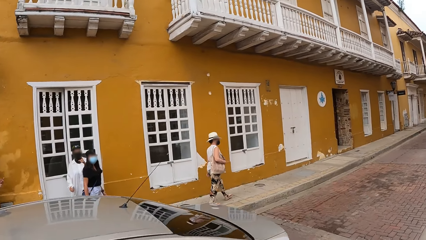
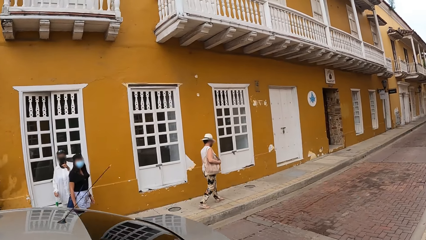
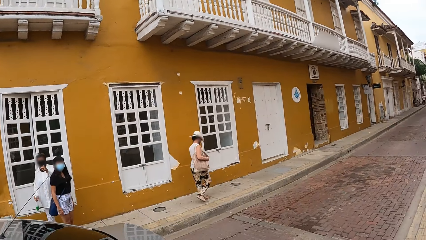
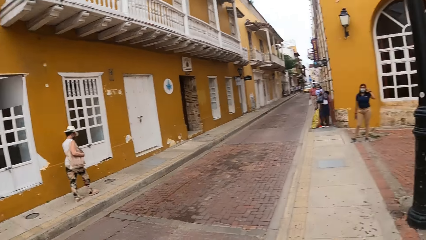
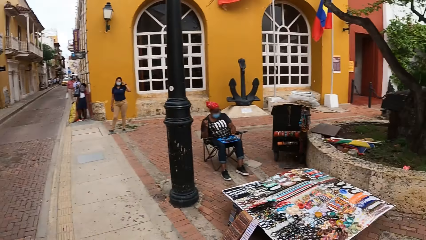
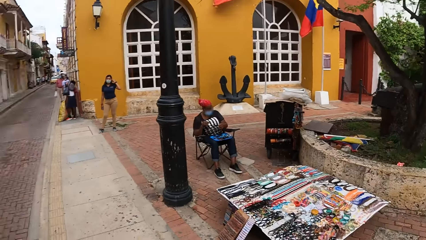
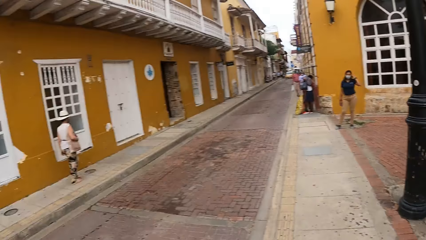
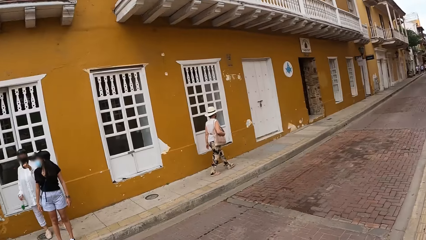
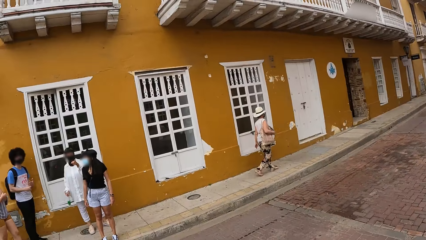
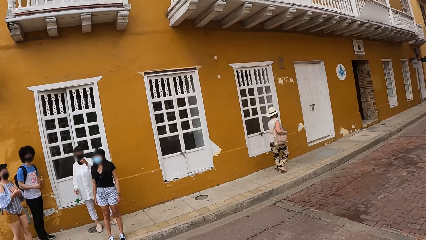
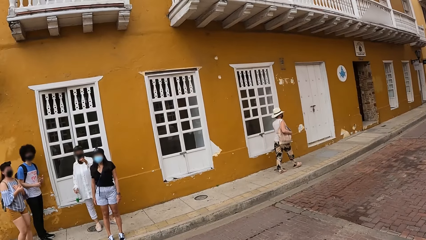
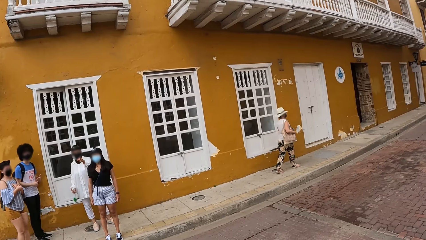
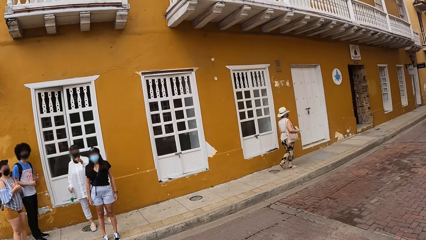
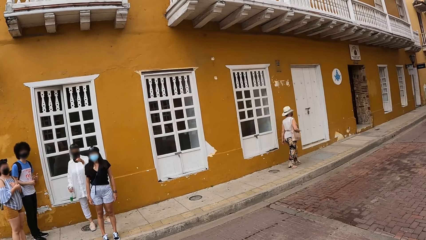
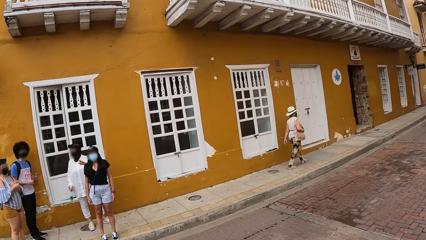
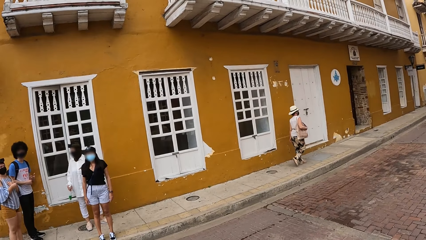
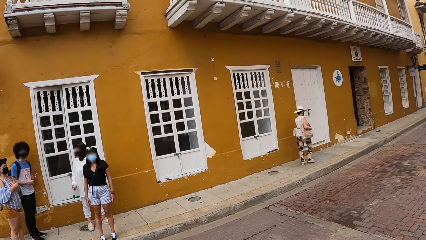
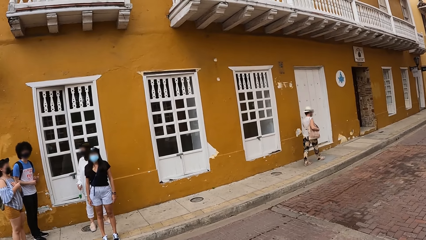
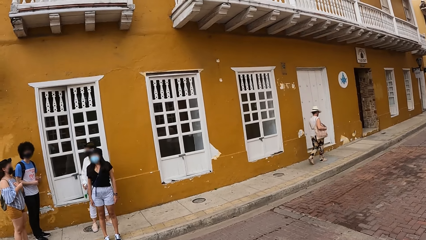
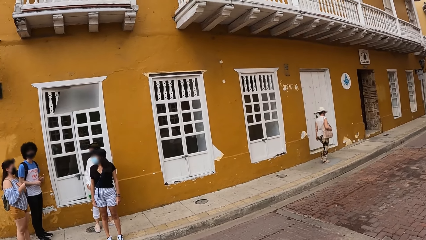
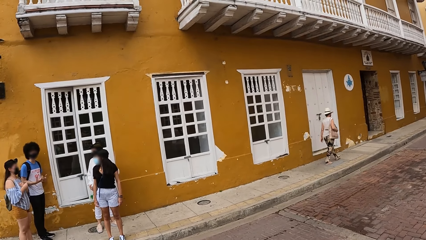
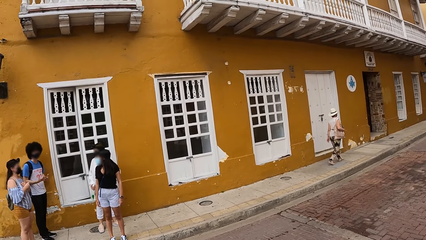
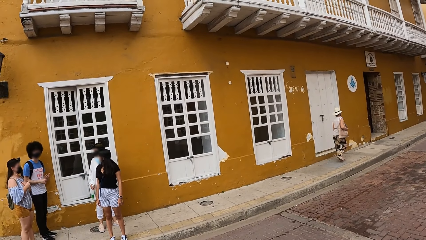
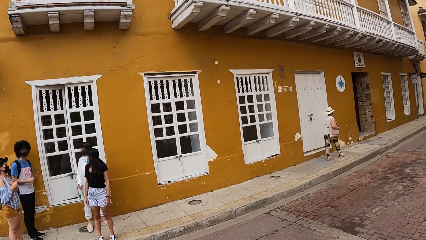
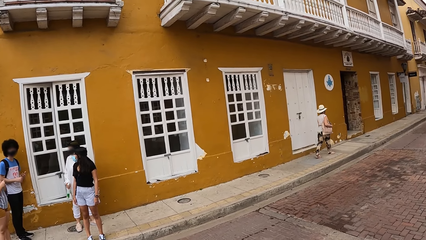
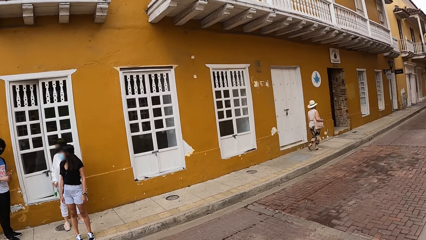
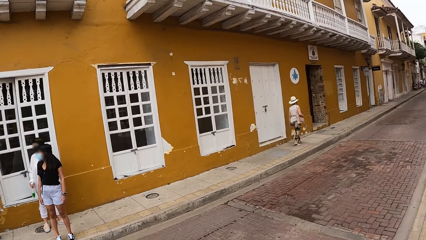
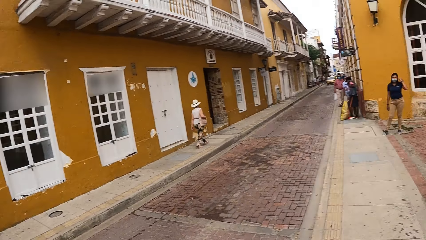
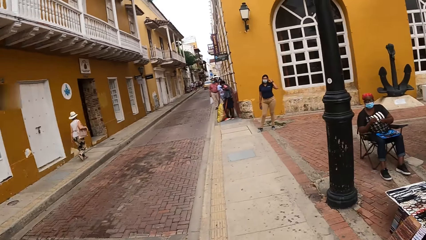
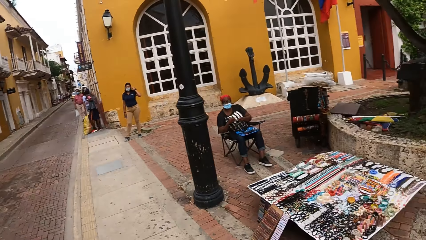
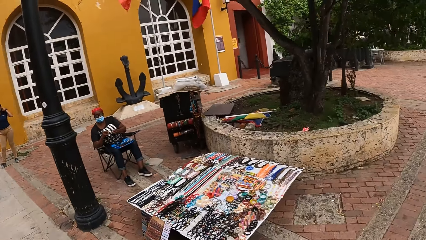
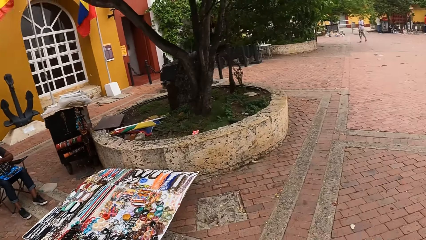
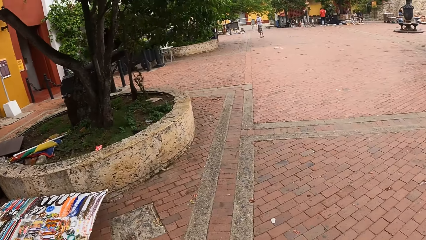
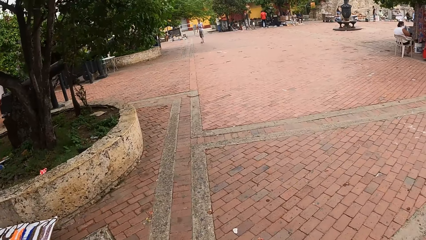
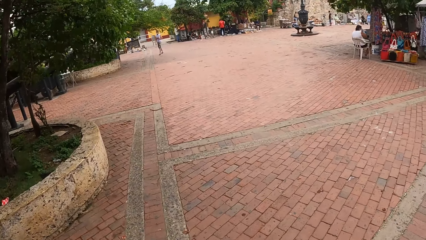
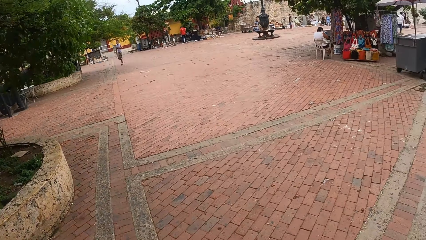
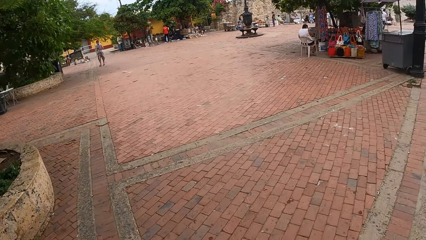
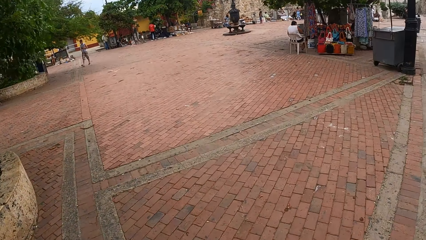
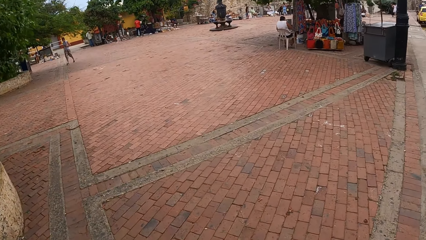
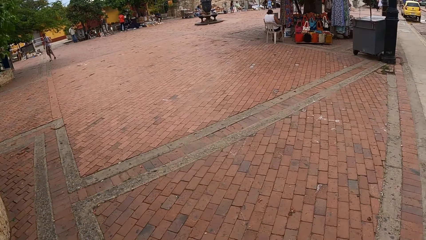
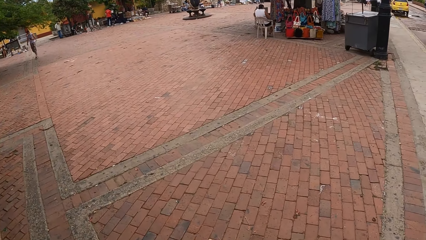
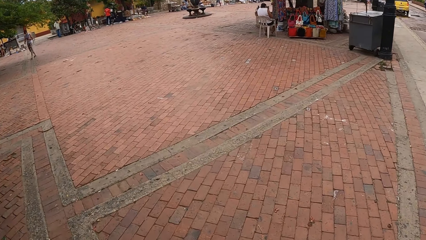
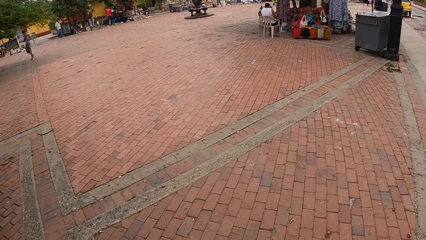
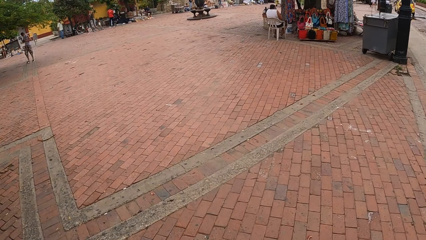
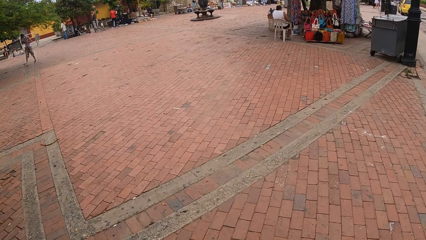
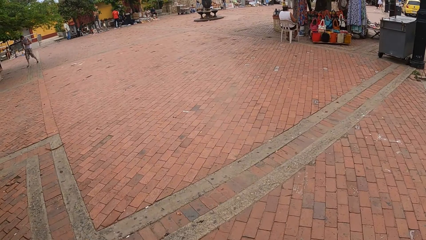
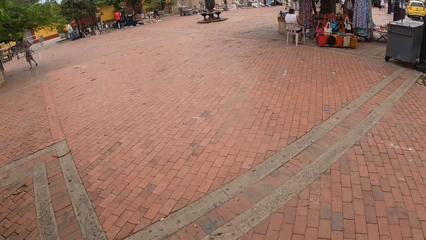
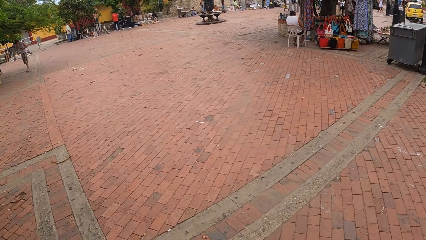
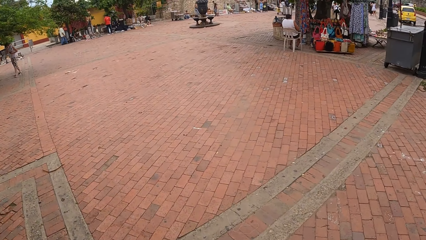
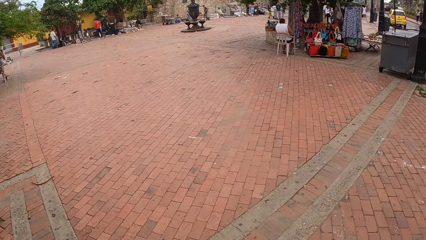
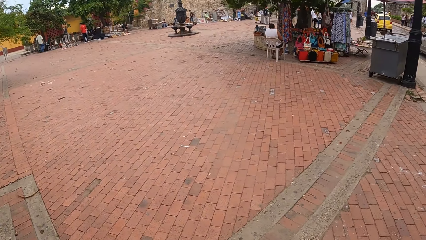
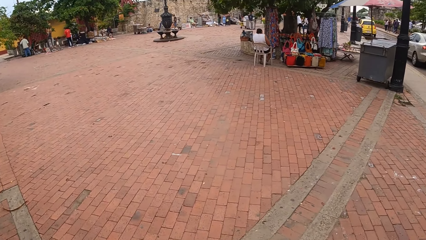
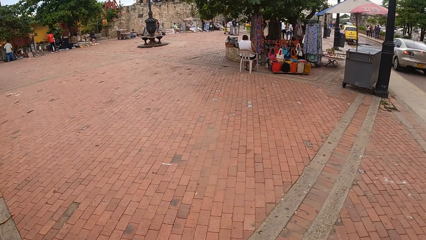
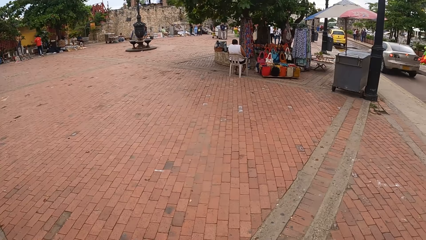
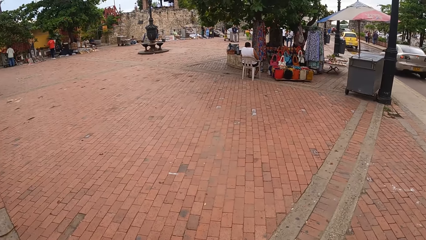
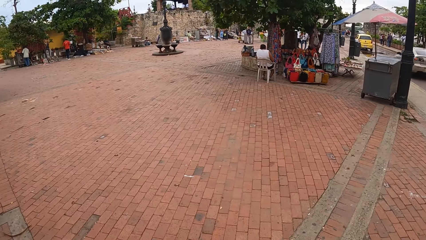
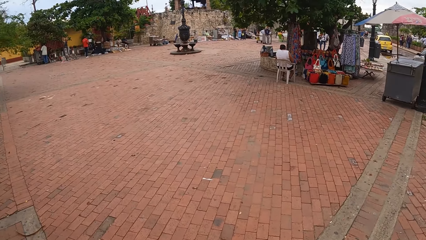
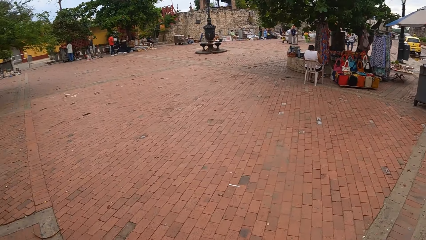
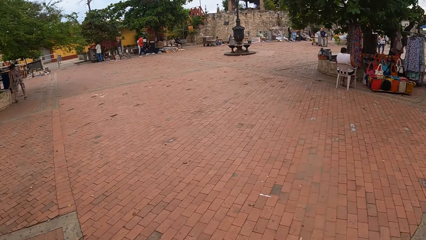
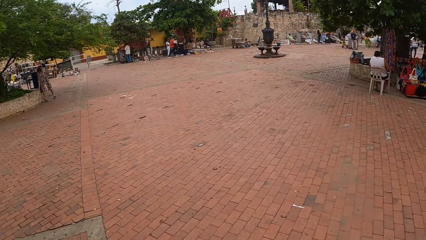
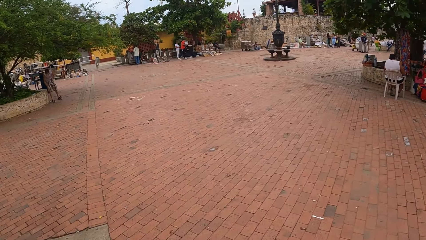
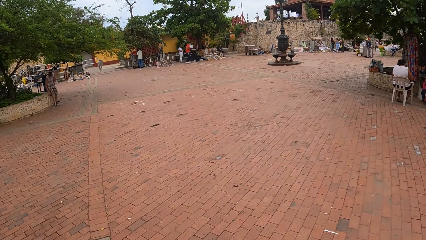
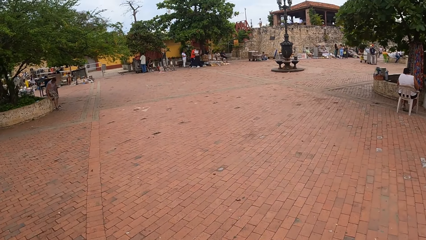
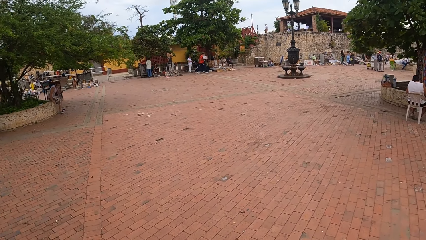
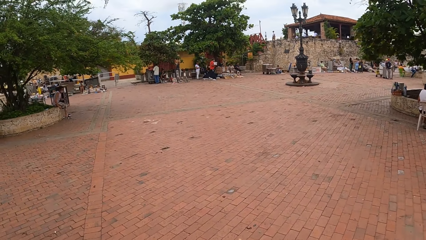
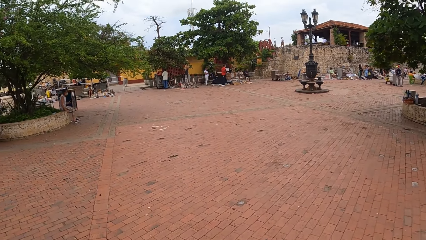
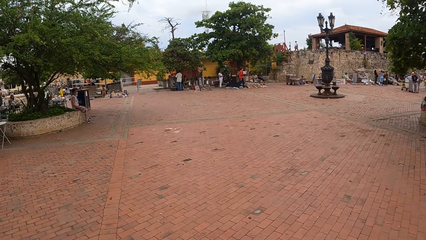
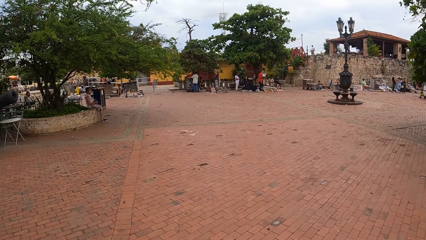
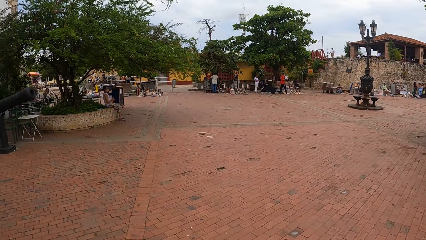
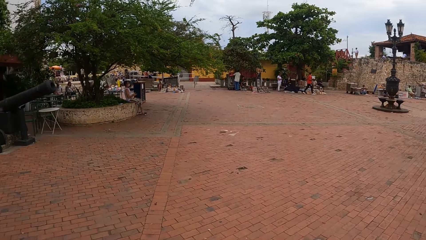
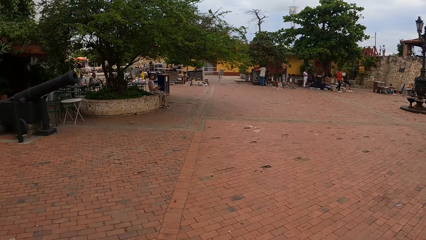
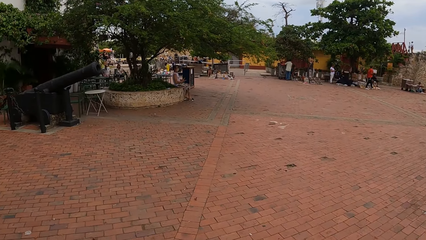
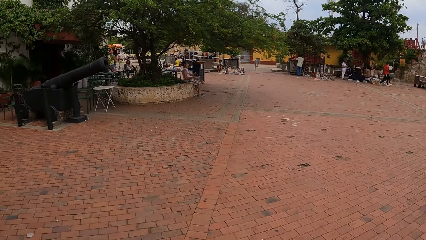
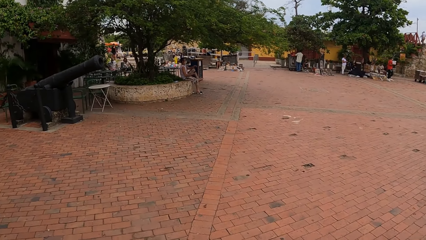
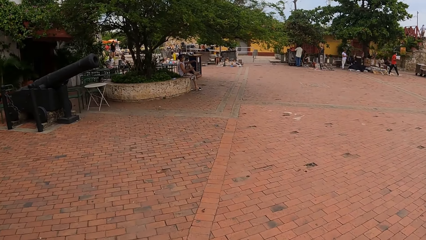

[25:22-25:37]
The camera wearer looks around the streets. They walk along the pavement.
